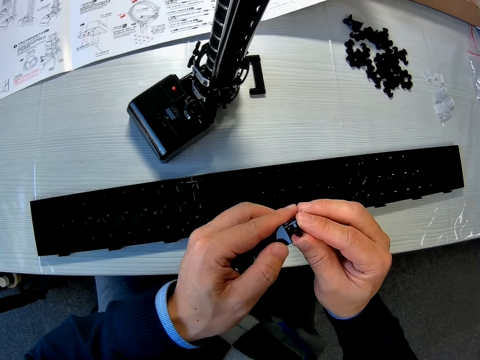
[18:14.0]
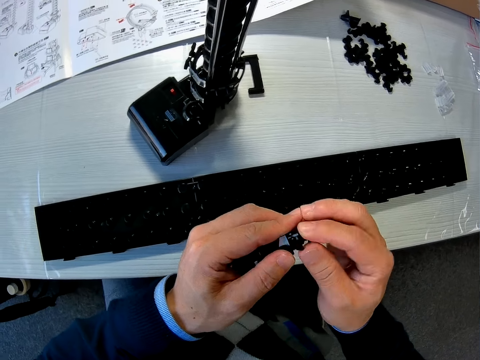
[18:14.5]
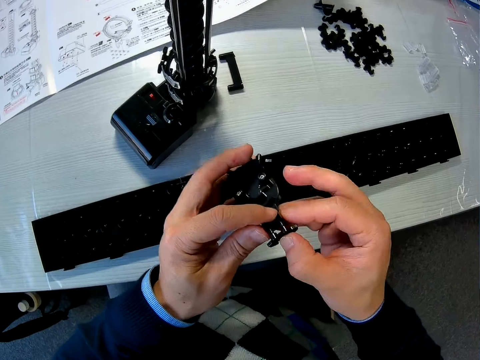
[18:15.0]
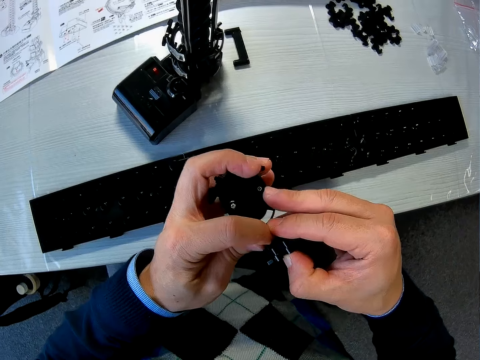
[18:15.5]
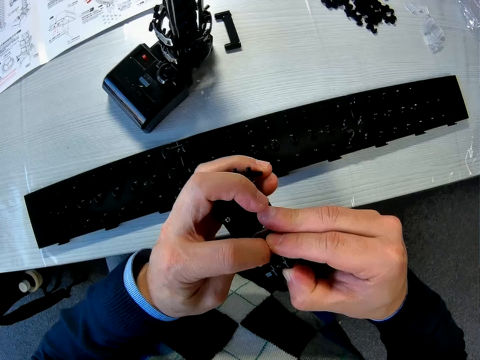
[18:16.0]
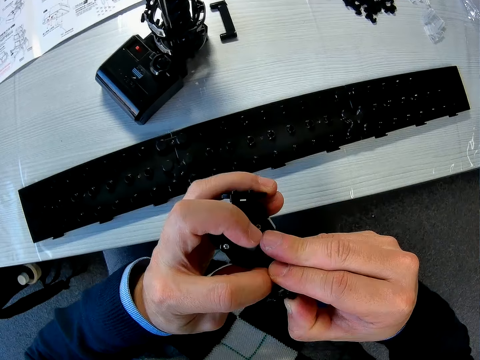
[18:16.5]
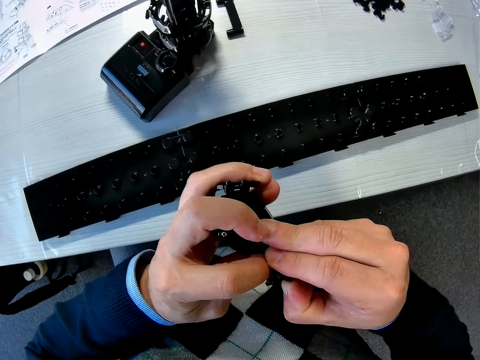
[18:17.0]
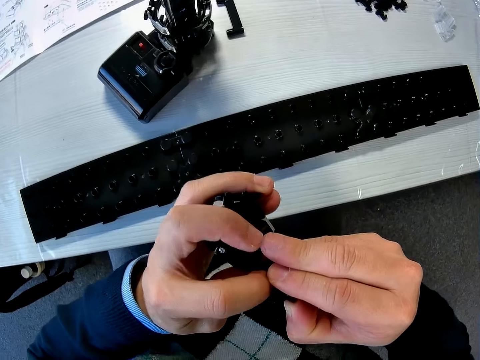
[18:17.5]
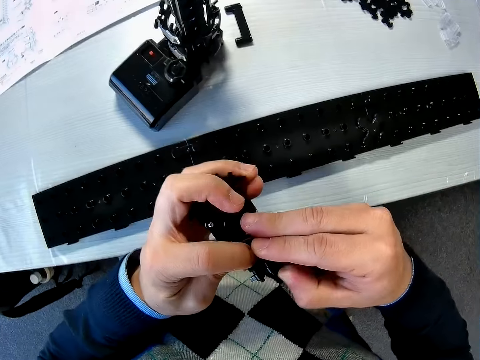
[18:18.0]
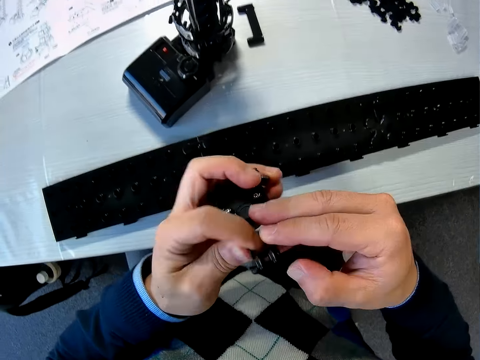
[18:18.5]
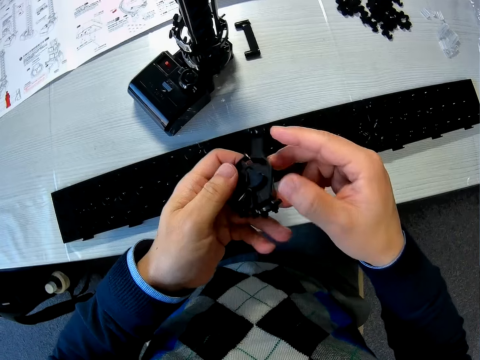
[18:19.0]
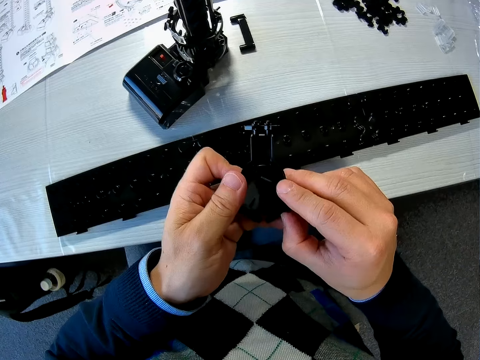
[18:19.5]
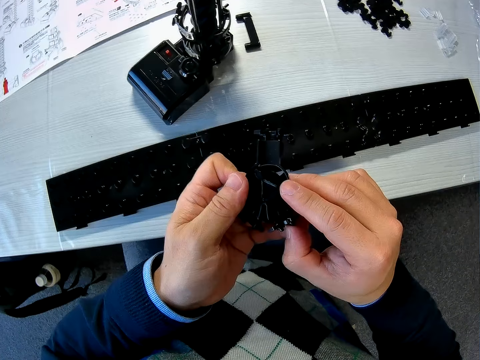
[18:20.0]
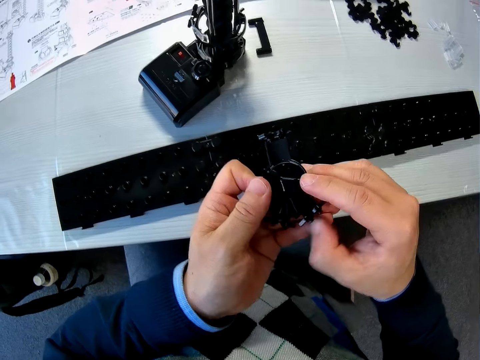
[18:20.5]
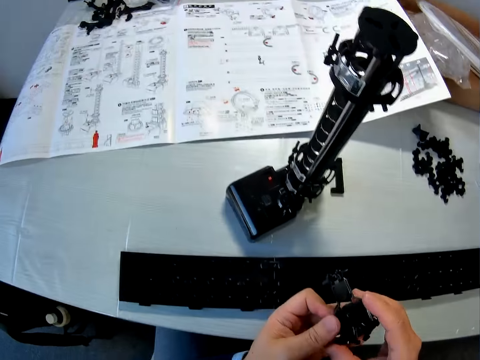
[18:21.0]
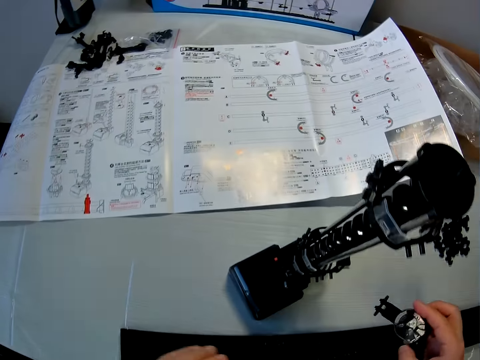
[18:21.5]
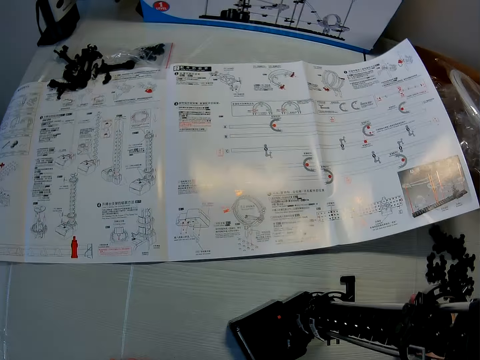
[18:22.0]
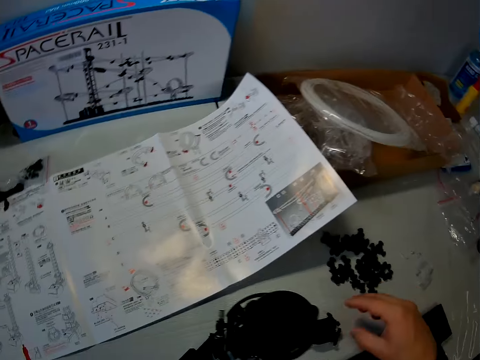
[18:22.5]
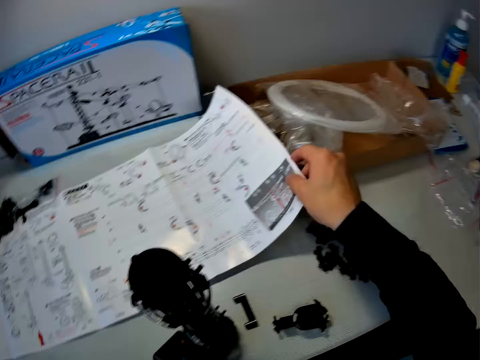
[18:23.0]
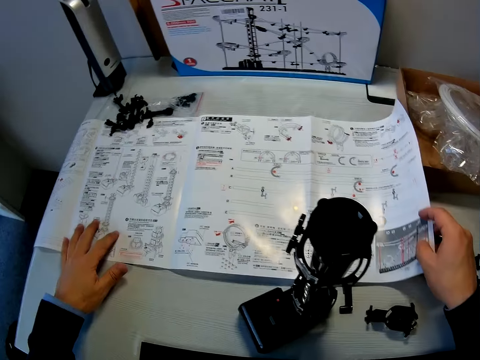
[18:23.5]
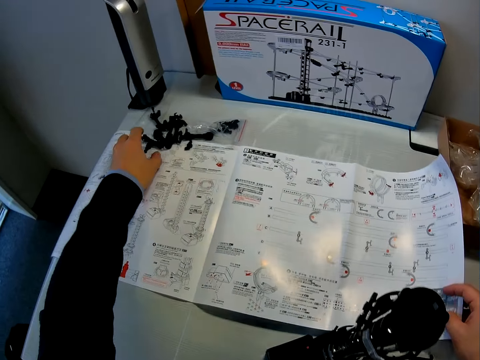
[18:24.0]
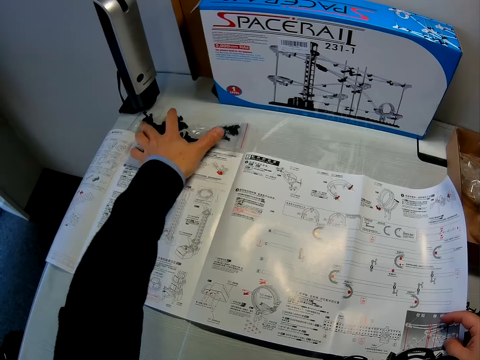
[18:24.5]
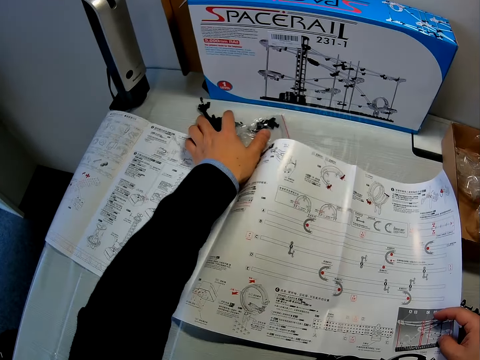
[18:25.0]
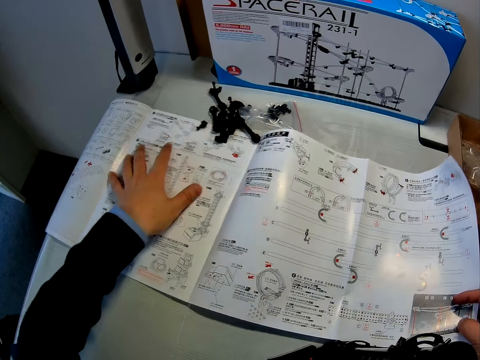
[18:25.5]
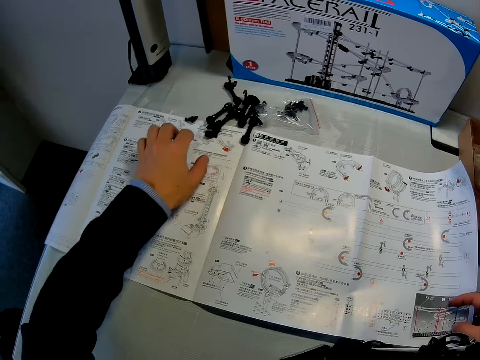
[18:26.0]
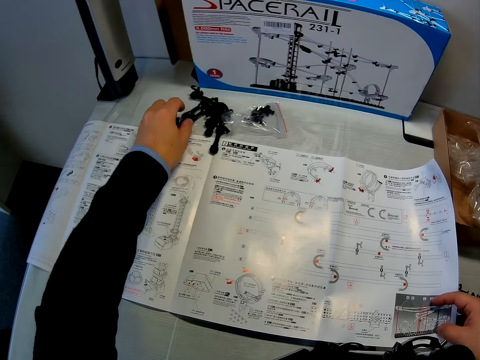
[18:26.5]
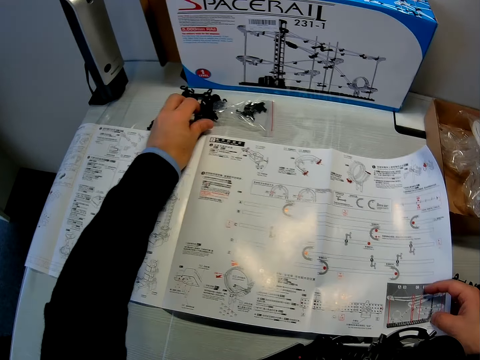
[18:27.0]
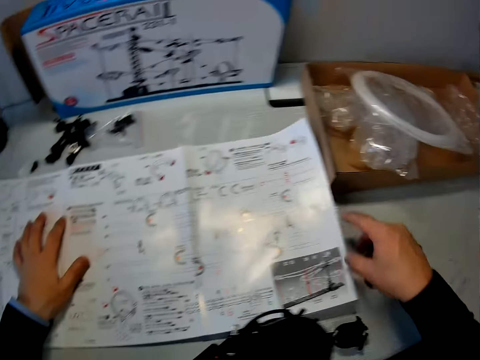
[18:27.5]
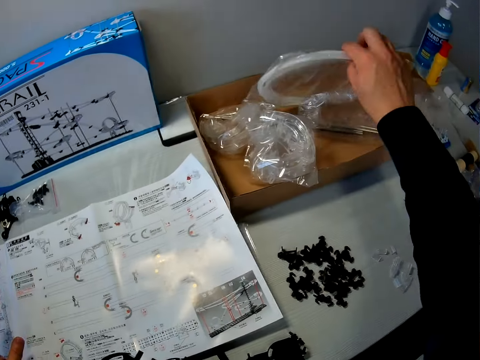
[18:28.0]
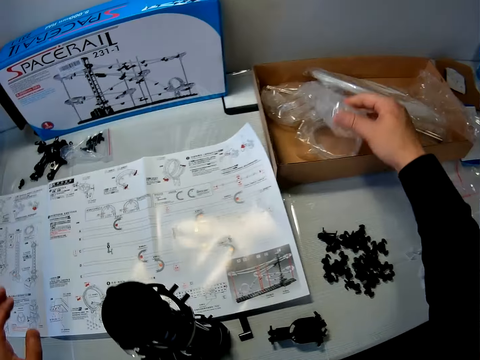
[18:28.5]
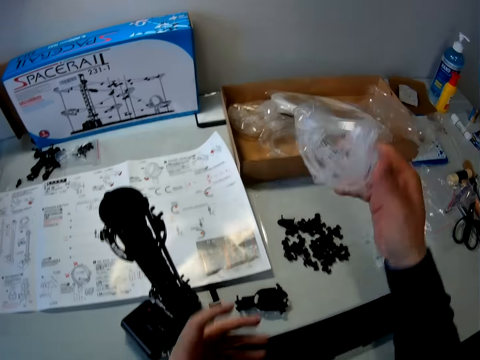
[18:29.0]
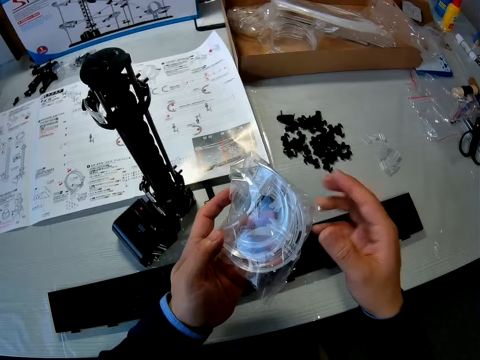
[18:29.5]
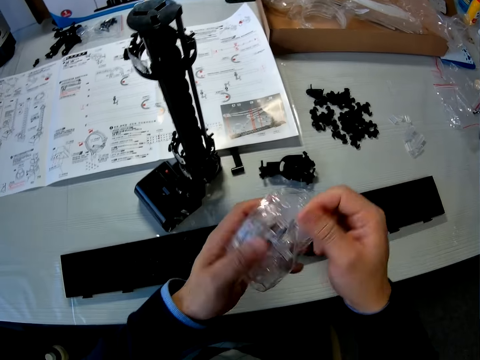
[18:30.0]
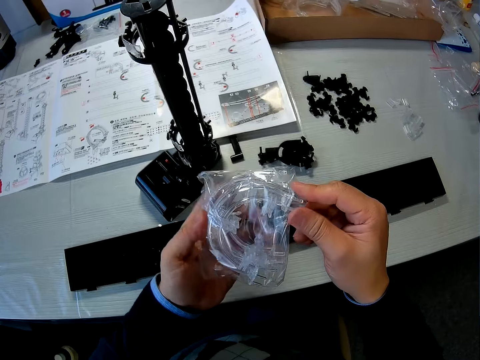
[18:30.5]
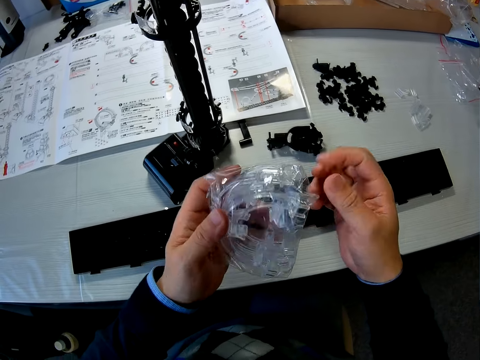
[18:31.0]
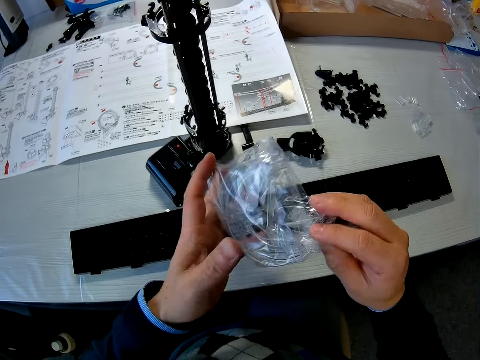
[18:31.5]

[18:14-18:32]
The camera wearer drops the black piece on the table. He holds the manual. He adjusts the instruction manual on the table with his right hand. He shifts parts of the marble roller coaster on the table with his left hand. He adjusts the instruction manual with both hands. He arranges the marble roller coaster black parts on the table with his left hand. He holds the manual. He picks up a white marble roller coaster part or corner part on the table with his right hand. He holds up the rail. He passes the white marble roller coaster part to his left hand. He unwraps the corner part.

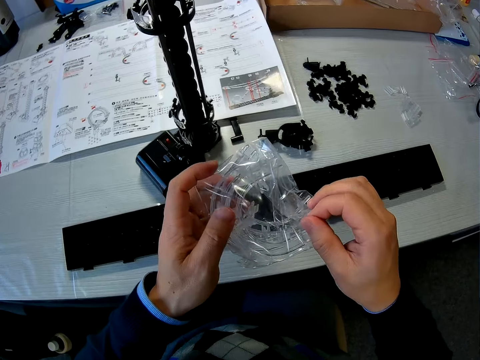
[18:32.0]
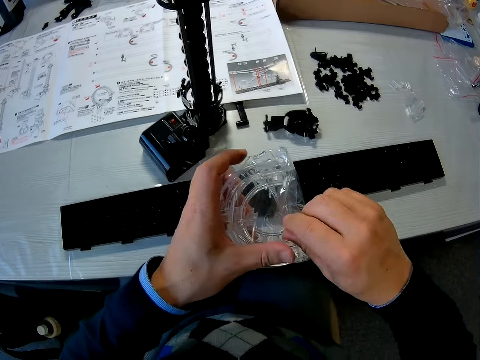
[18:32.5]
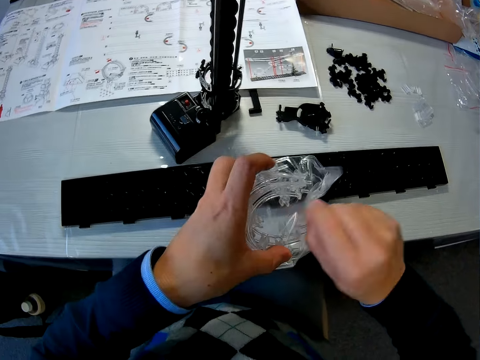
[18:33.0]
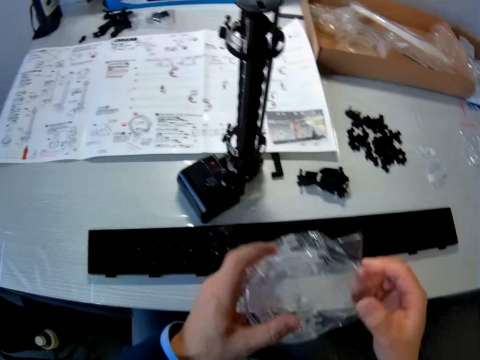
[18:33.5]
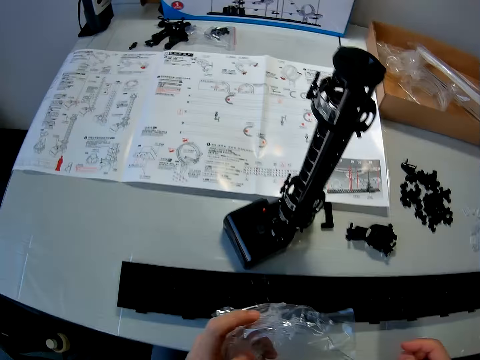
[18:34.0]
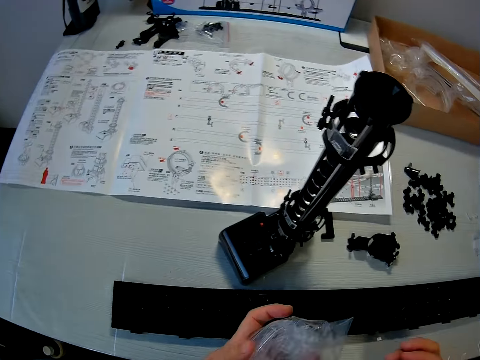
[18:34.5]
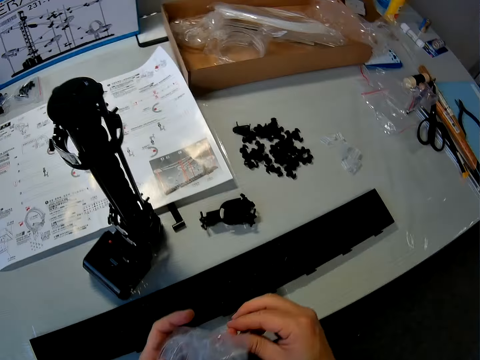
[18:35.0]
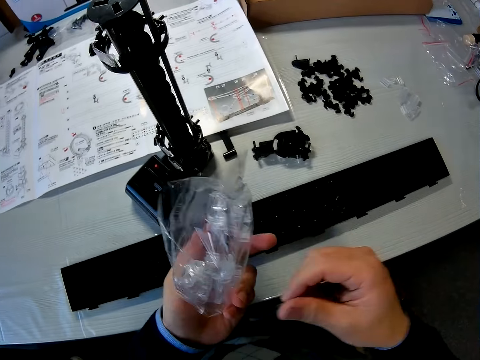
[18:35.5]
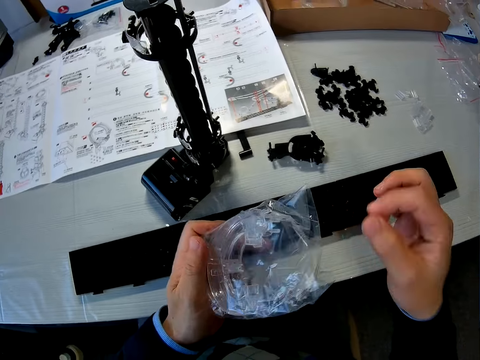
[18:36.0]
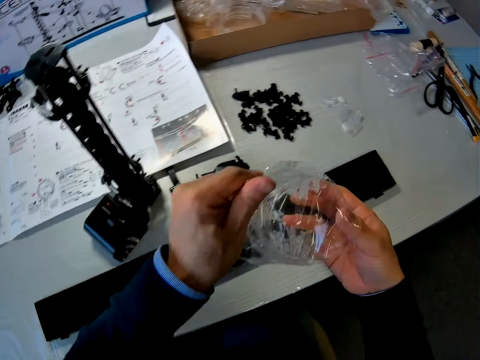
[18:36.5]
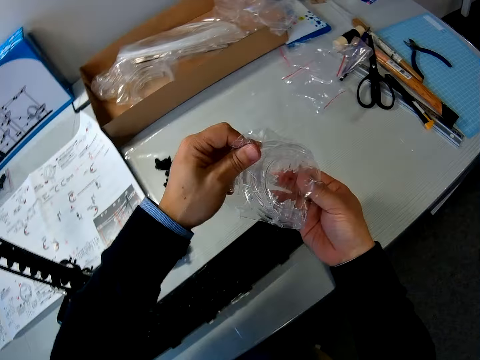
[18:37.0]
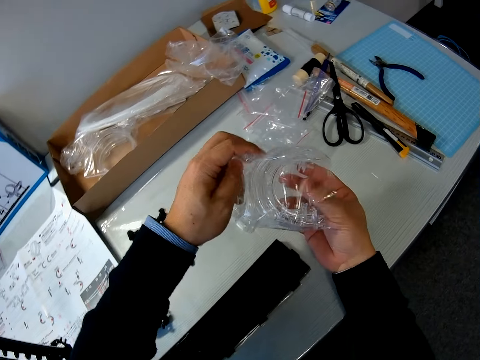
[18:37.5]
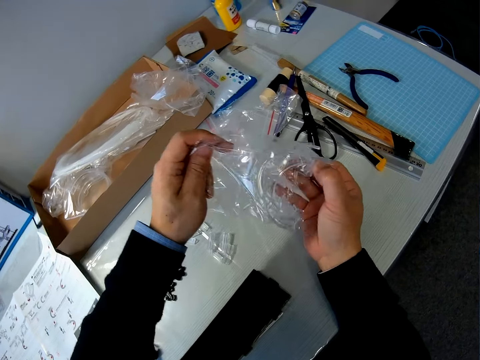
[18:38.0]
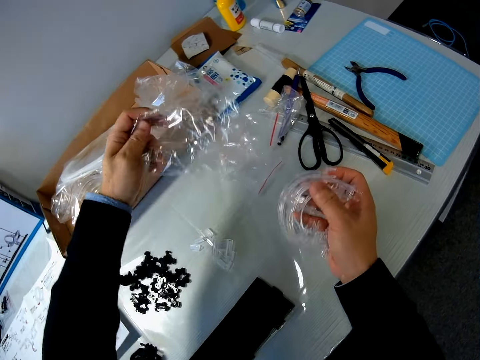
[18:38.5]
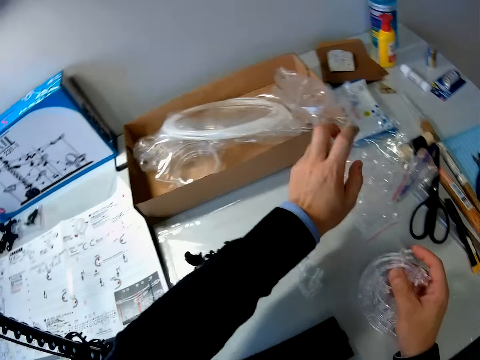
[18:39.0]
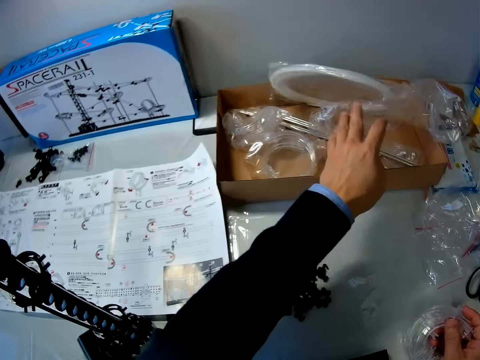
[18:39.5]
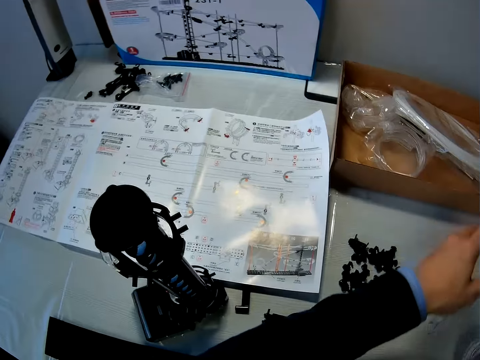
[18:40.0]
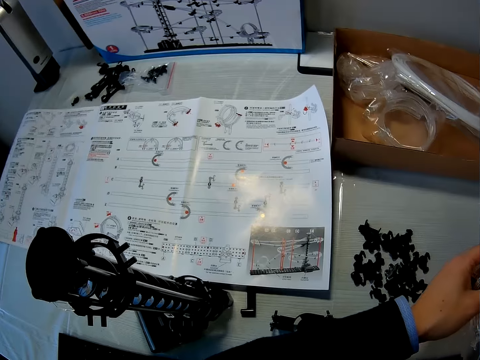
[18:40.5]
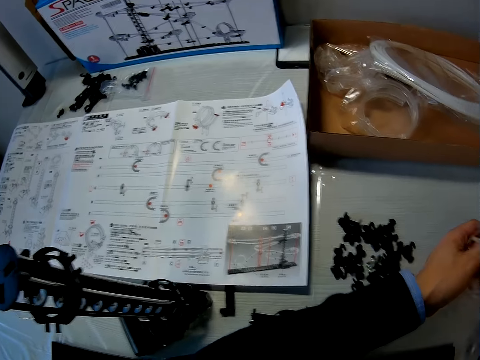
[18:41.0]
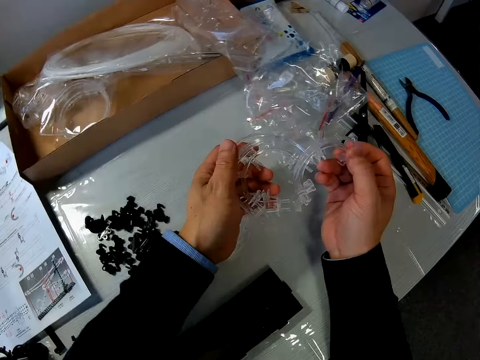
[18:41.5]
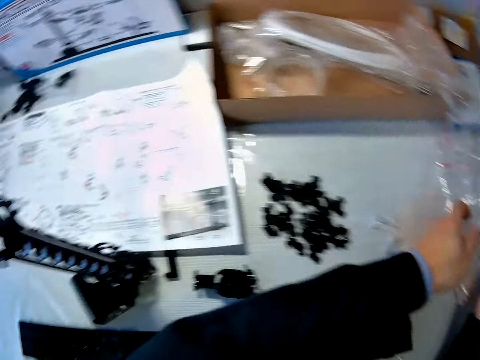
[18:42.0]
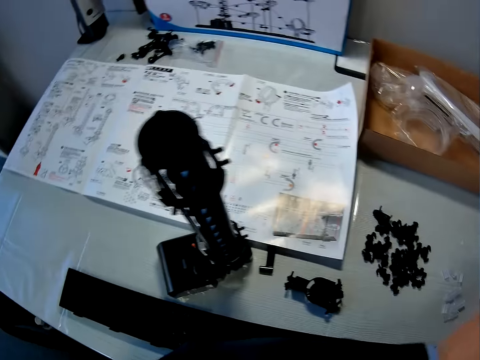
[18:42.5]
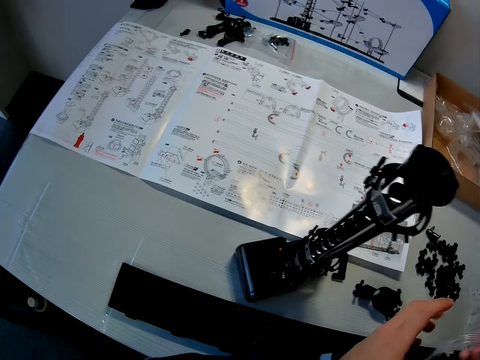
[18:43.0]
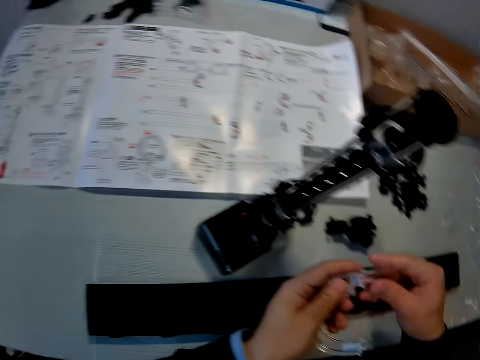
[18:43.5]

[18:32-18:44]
The camera wearer opens the white marble roller coaster part wrapper with his right hand. He removes the white marble roller coaster part from the wrapper with his right hand. He puts the wrap paper down. He raises the white marble roller coaster part with his left hand. He looks at the manual and looks at the fork parts.
